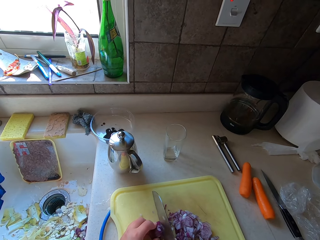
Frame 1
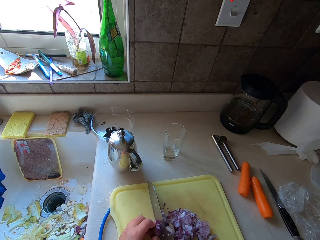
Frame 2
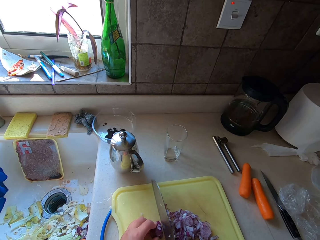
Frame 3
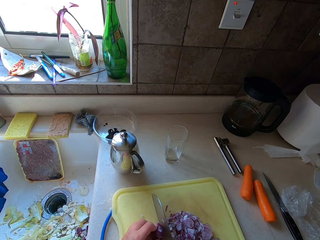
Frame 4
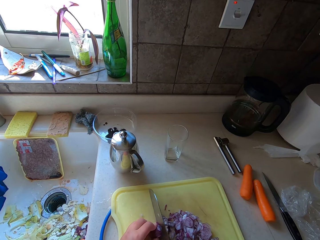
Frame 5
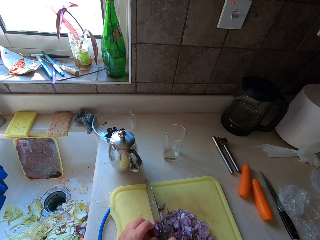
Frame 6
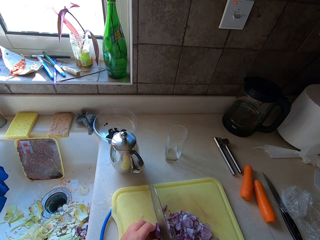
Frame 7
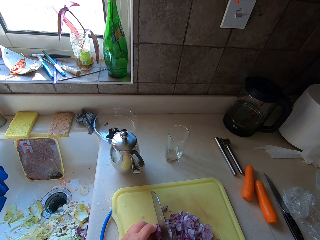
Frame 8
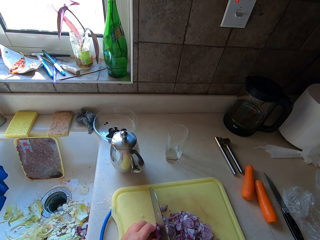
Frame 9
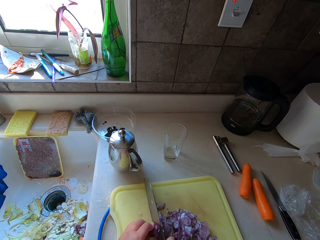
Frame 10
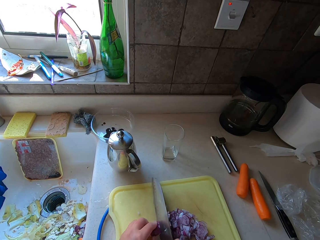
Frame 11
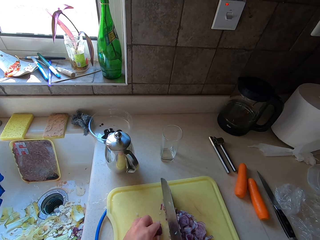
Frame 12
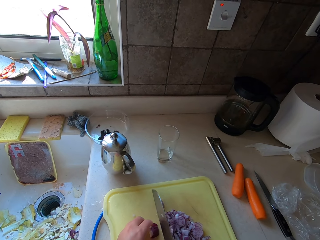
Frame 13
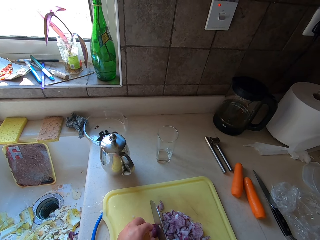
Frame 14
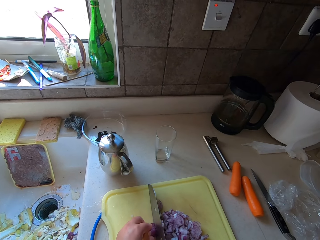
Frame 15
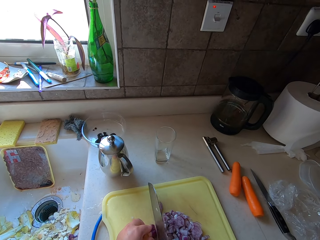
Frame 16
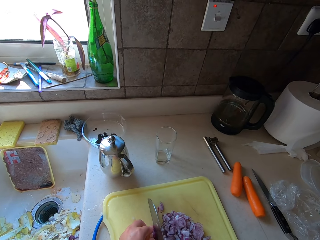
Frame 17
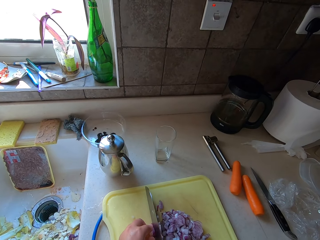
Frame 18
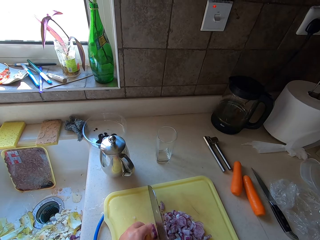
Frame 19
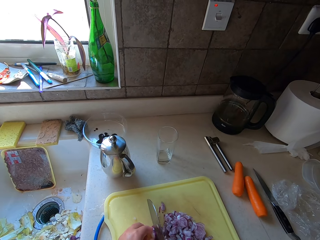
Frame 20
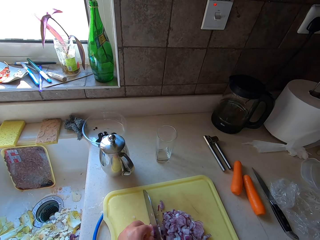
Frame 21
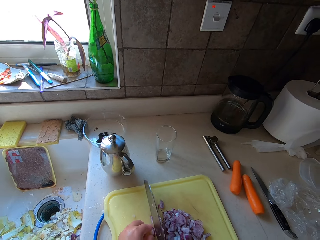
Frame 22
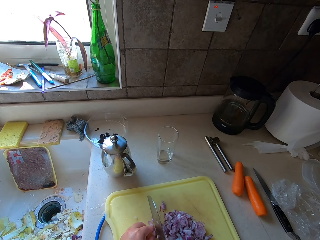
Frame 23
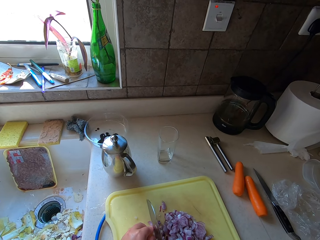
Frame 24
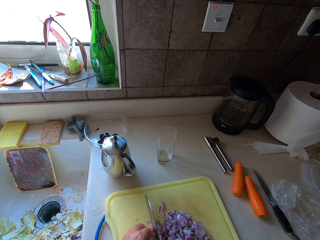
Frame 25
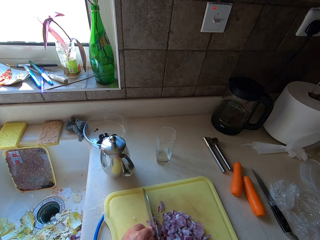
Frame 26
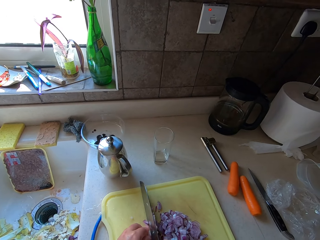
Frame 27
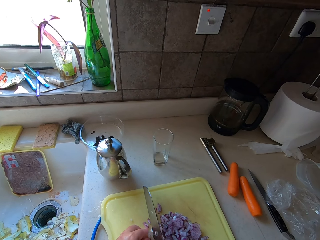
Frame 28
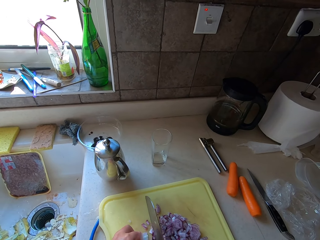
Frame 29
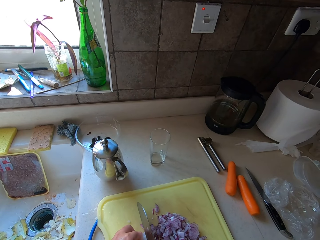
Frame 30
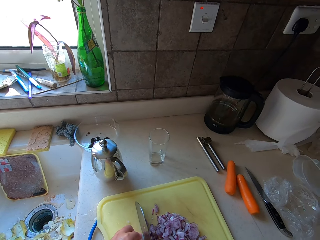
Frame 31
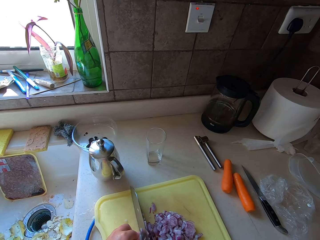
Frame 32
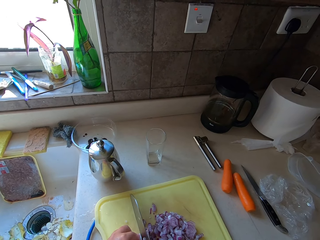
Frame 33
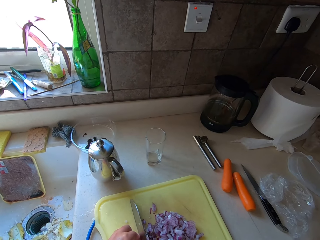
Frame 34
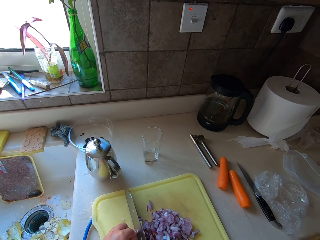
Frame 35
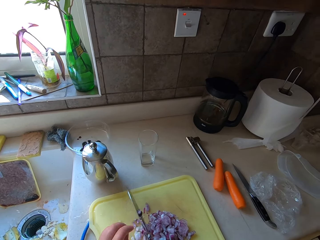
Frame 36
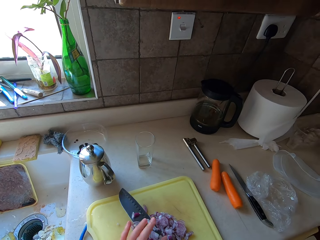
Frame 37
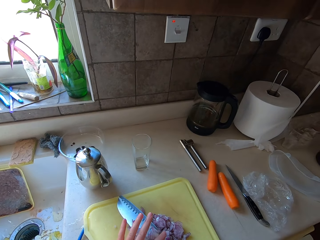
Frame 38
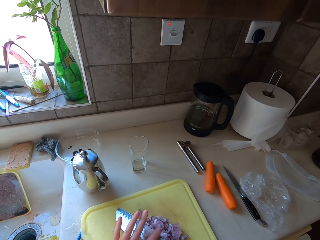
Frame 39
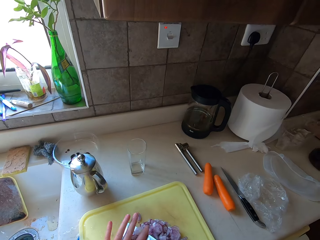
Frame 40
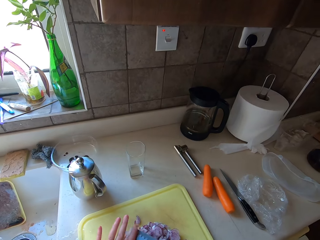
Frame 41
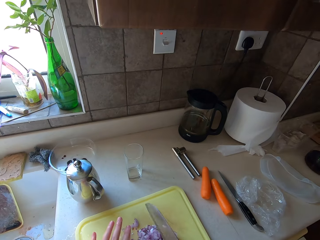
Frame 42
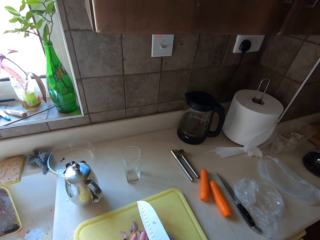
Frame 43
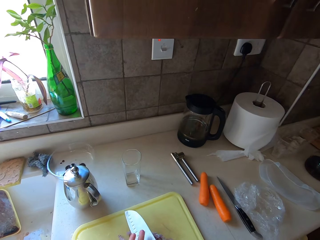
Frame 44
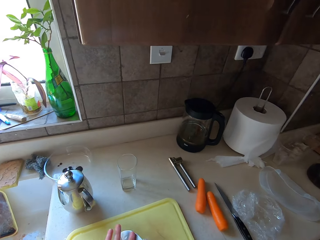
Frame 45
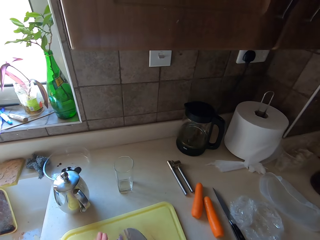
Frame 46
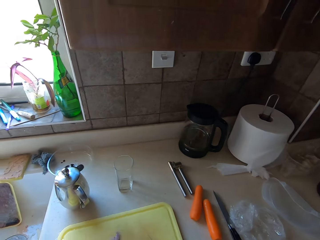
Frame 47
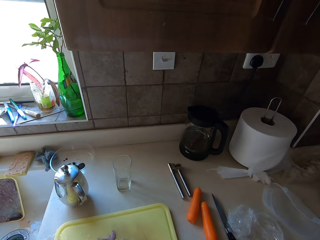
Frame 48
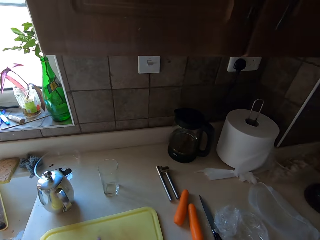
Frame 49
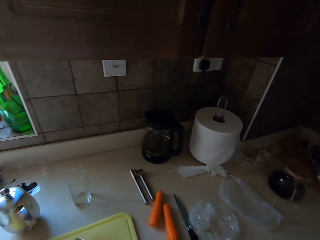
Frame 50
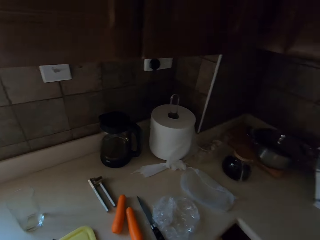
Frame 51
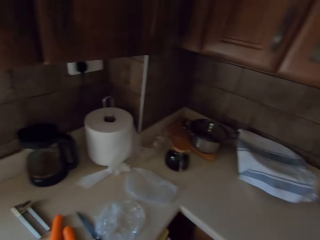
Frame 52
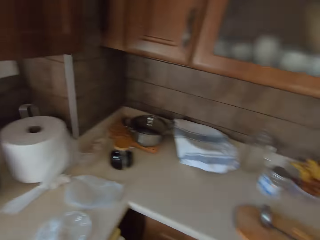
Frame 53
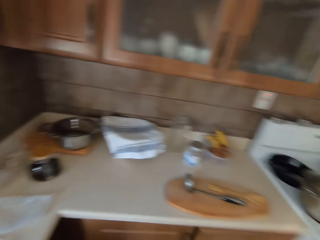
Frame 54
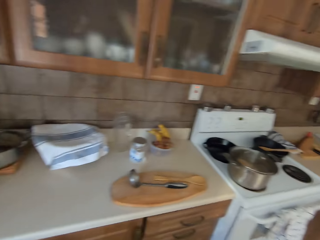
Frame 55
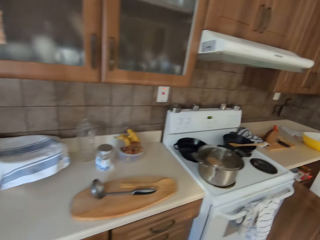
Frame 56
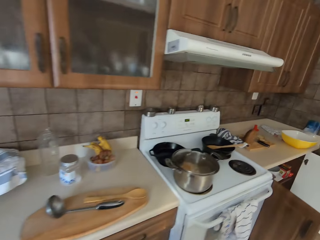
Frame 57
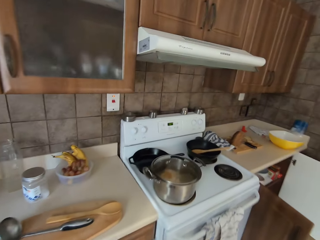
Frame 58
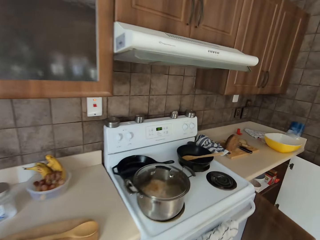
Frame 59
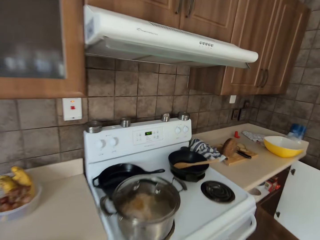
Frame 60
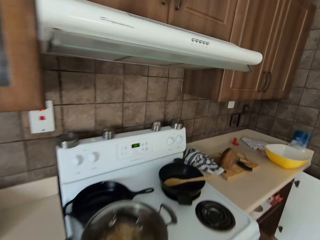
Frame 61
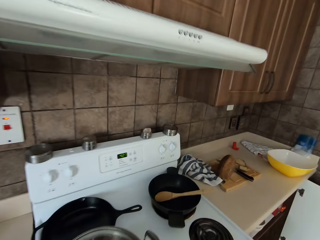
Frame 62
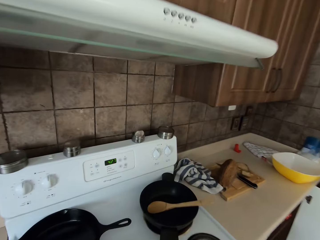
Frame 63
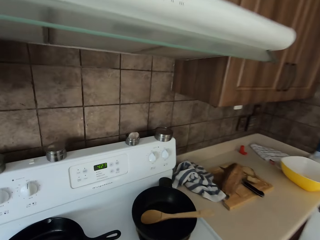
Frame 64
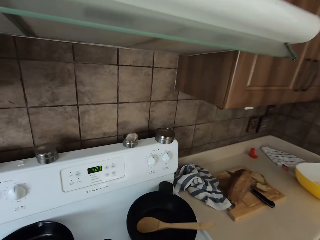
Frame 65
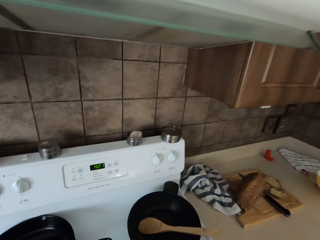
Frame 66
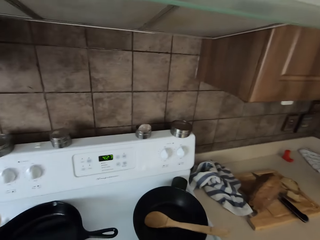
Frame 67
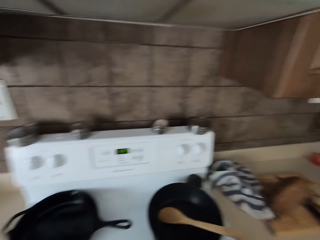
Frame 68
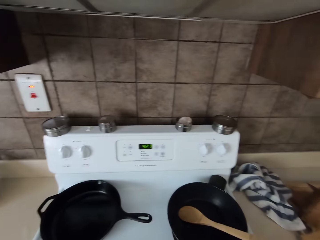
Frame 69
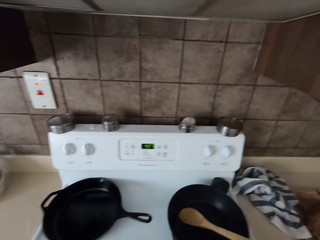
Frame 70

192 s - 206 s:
The camera wearer removes the onion from the knife. They wipe the knife with the hand. They turn around the kitchen. They put the knife on a chopping board. They walk towards a cooker.

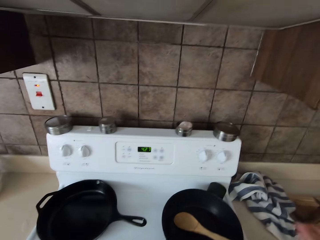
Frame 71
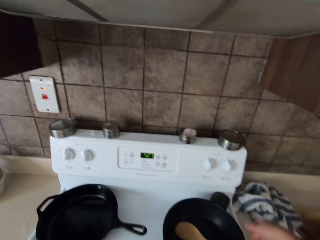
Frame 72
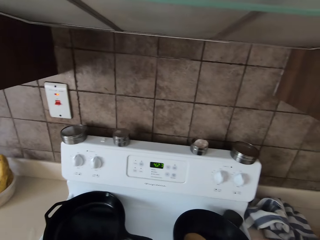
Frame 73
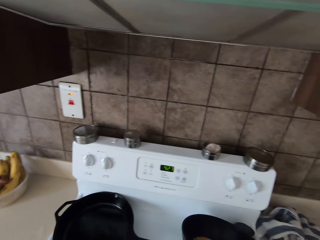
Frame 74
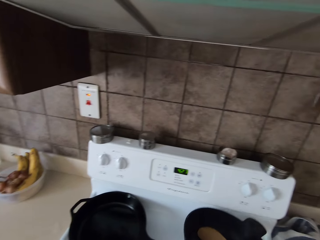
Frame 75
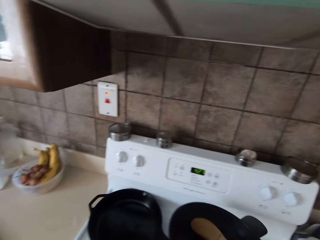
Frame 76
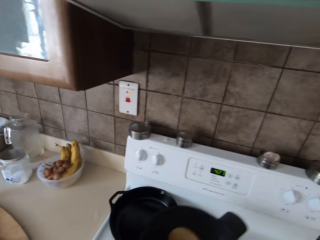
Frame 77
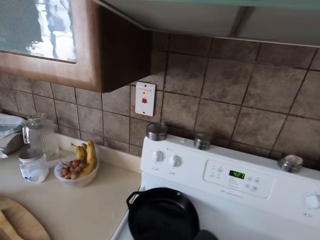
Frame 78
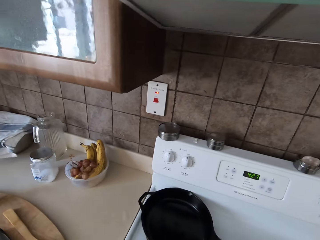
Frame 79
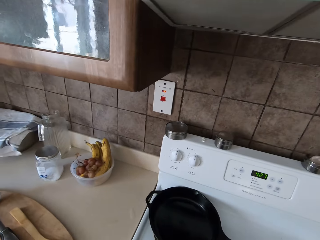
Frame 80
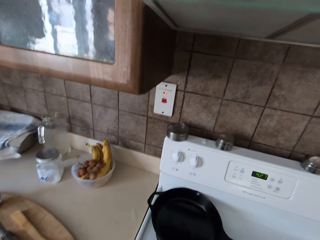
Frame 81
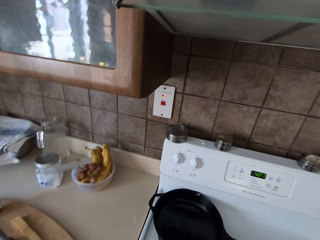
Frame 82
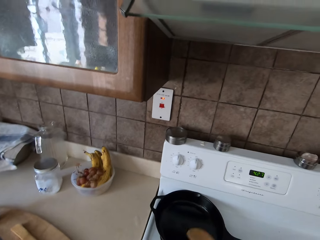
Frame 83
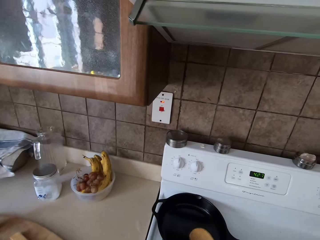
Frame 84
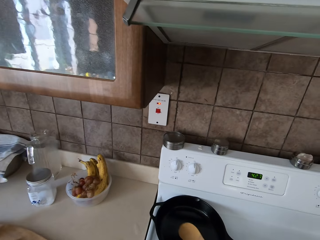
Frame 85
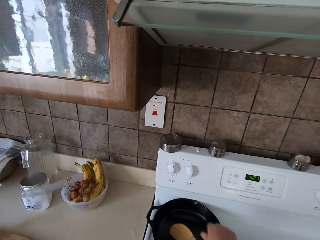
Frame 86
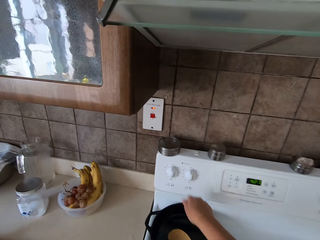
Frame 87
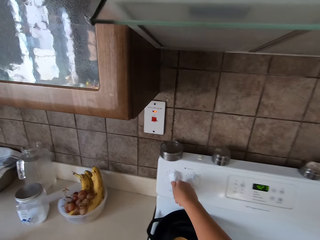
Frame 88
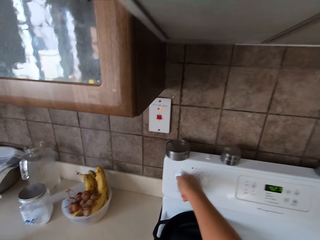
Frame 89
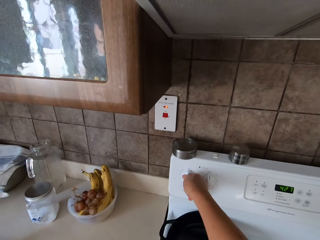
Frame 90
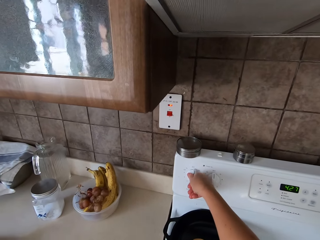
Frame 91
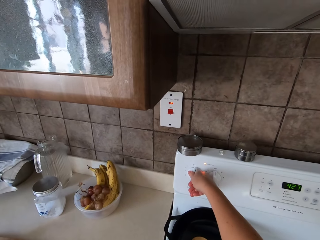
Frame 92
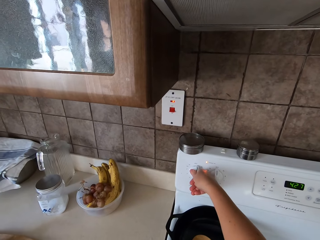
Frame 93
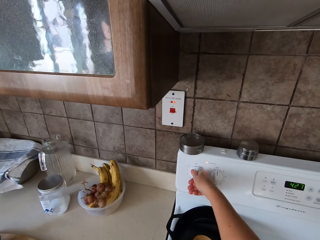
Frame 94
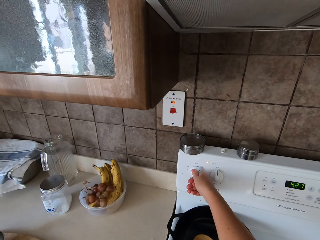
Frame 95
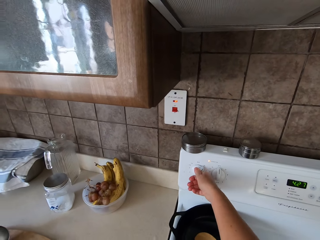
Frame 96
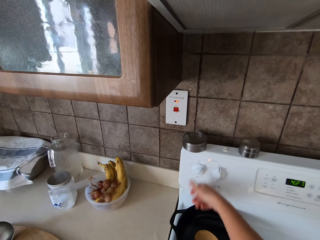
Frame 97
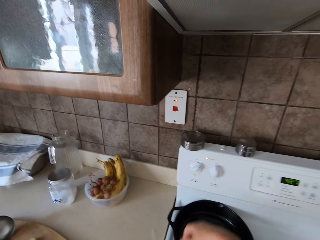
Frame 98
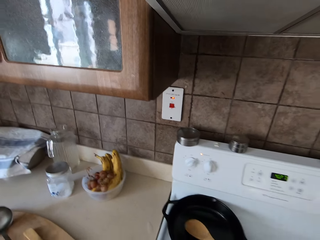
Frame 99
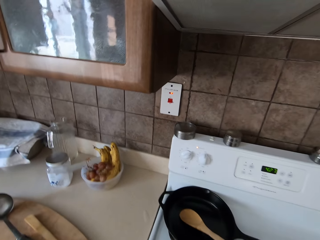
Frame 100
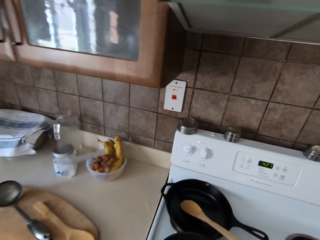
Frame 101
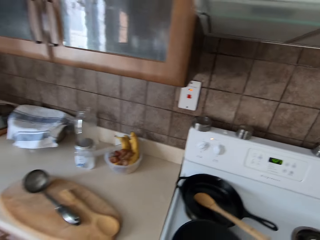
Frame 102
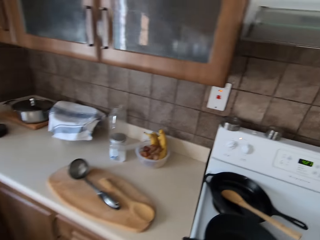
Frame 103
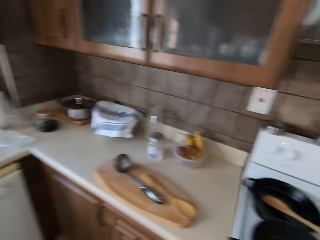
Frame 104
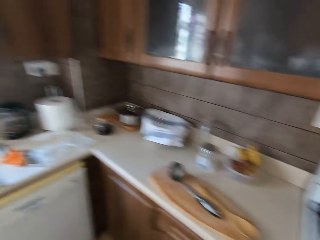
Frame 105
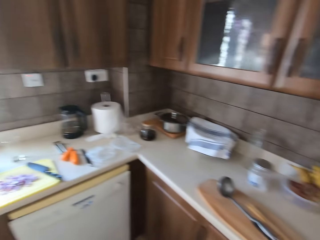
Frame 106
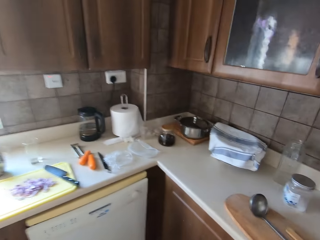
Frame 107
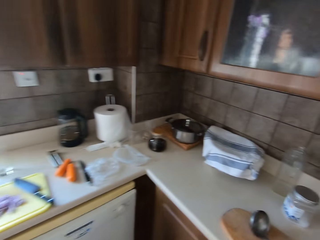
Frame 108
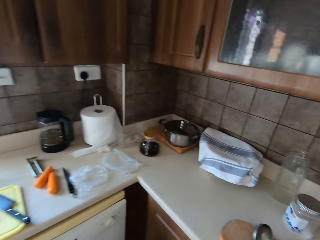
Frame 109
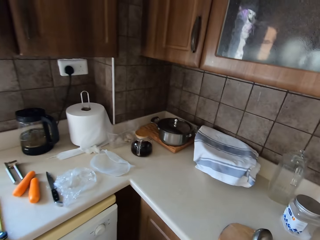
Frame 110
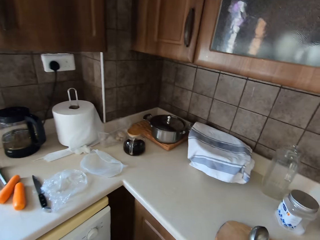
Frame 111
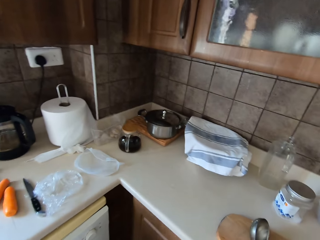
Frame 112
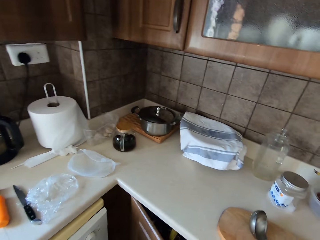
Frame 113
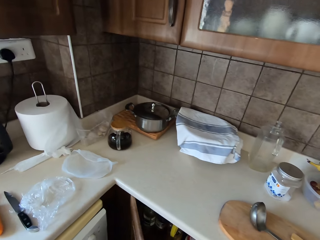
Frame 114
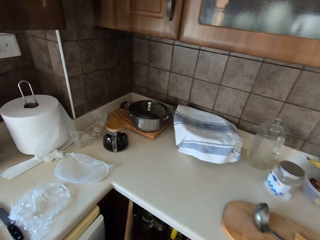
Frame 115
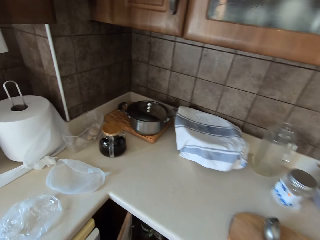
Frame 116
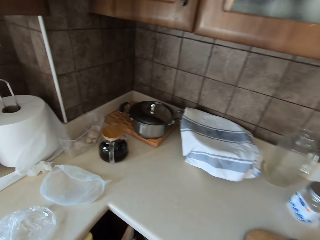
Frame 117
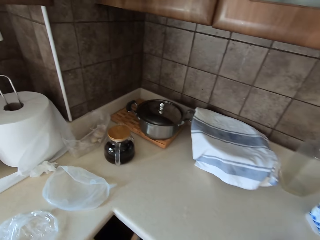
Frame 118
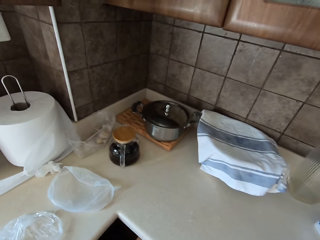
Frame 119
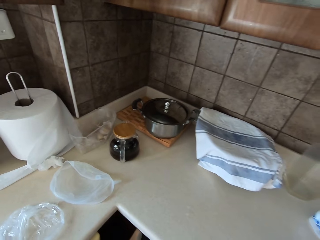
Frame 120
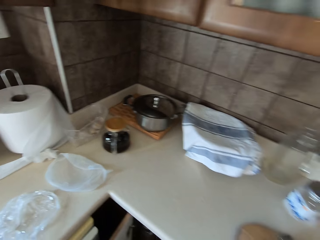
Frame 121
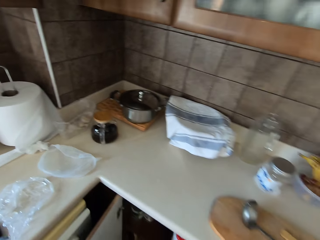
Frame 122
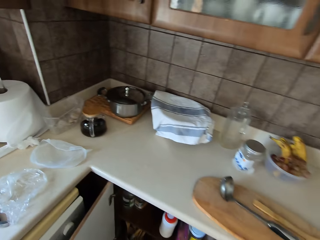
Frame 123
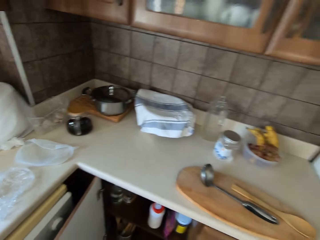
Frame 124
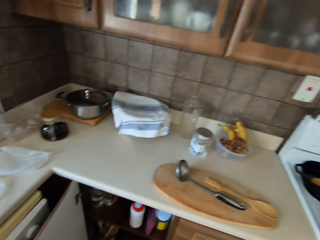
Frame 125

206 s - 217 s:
The camera wearer picks a pot from the cooker. They switch on the cooker. They walk around the kitchen. They open a drawer or cabinet.
